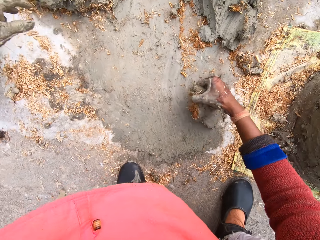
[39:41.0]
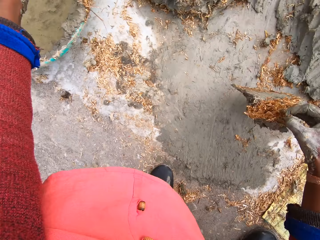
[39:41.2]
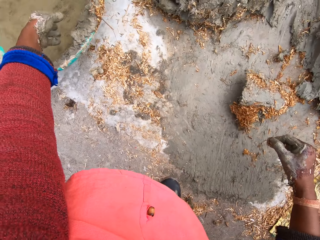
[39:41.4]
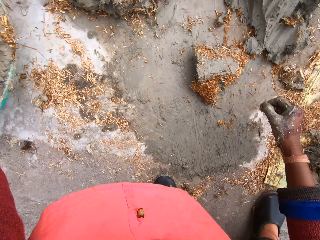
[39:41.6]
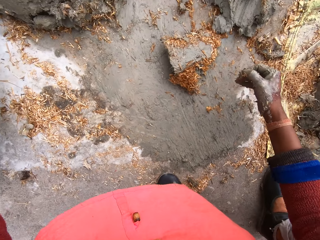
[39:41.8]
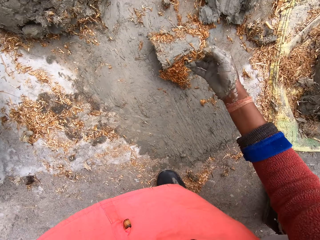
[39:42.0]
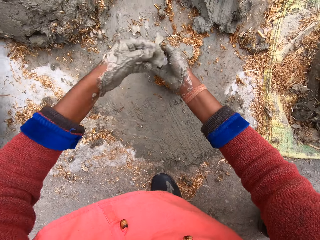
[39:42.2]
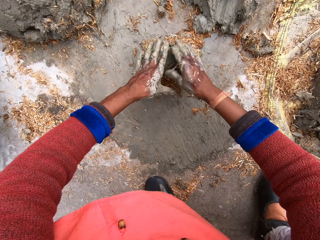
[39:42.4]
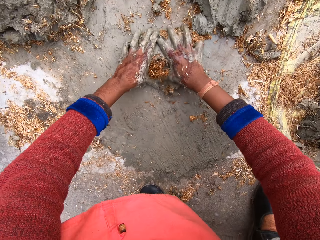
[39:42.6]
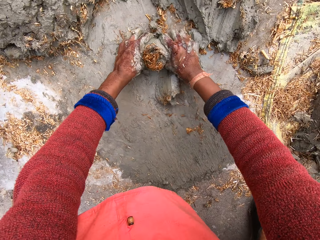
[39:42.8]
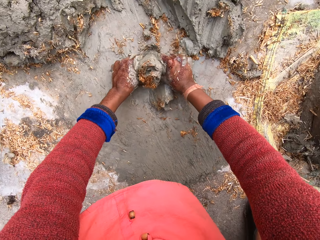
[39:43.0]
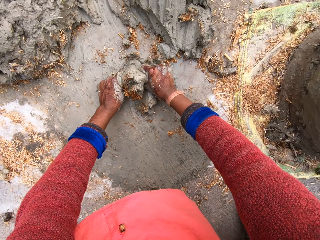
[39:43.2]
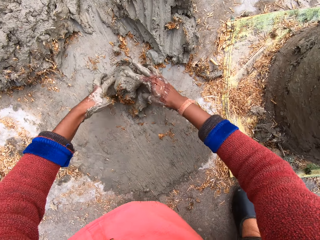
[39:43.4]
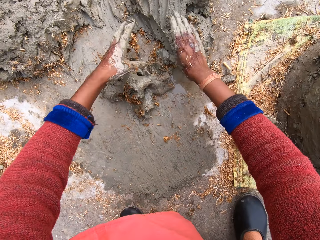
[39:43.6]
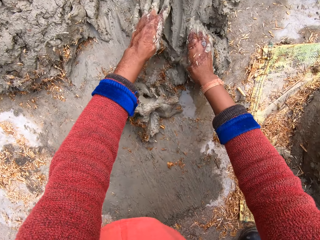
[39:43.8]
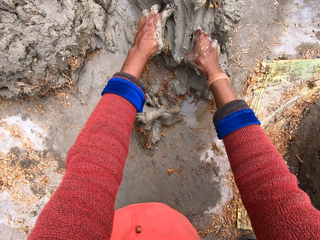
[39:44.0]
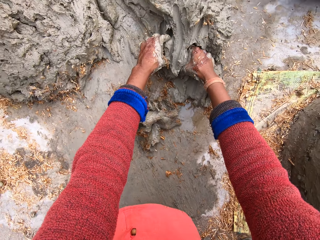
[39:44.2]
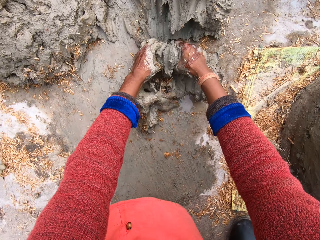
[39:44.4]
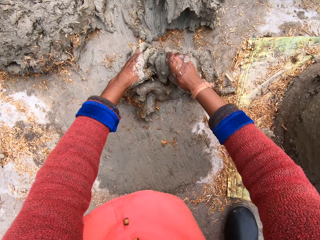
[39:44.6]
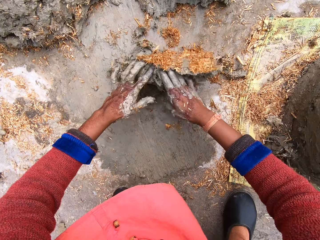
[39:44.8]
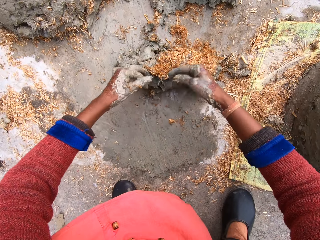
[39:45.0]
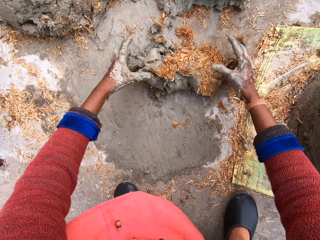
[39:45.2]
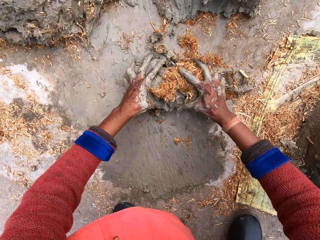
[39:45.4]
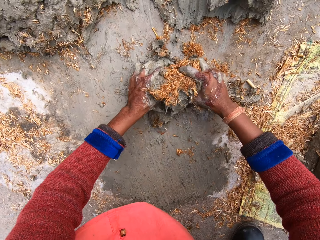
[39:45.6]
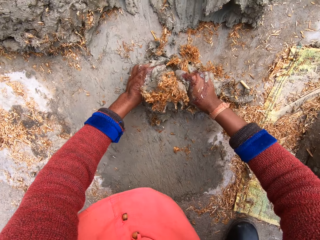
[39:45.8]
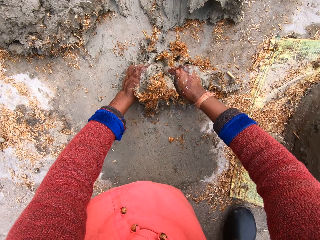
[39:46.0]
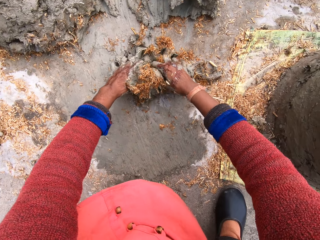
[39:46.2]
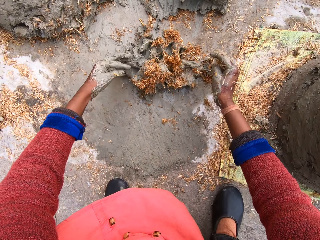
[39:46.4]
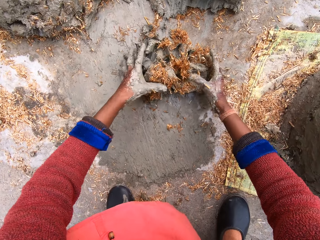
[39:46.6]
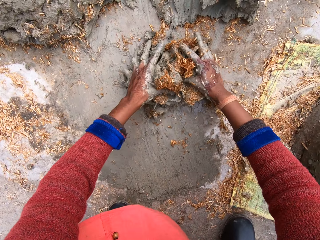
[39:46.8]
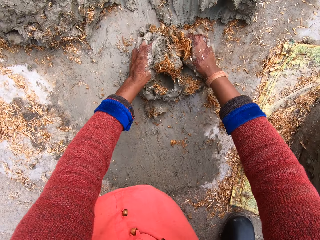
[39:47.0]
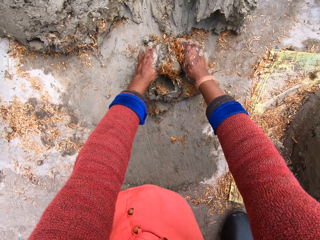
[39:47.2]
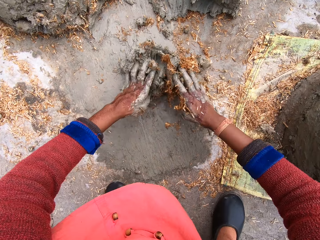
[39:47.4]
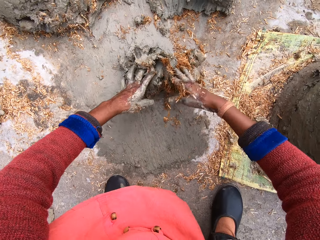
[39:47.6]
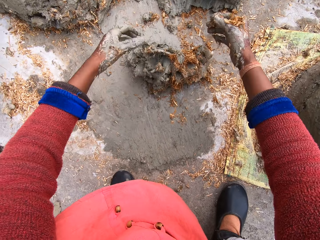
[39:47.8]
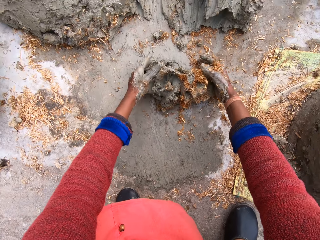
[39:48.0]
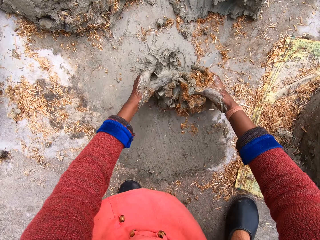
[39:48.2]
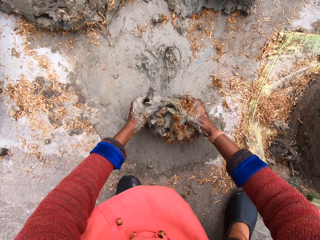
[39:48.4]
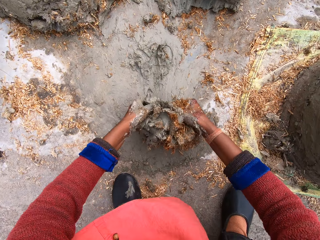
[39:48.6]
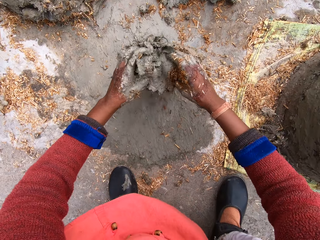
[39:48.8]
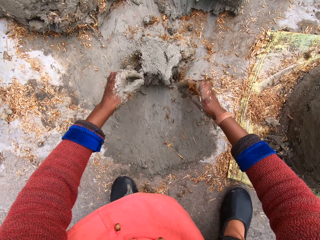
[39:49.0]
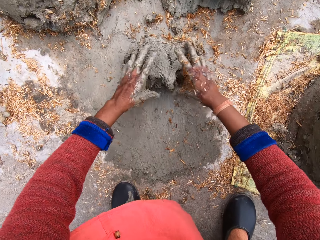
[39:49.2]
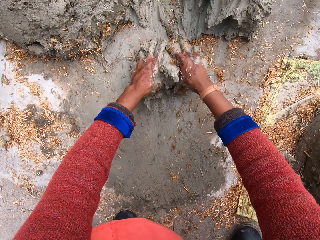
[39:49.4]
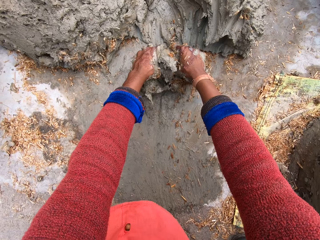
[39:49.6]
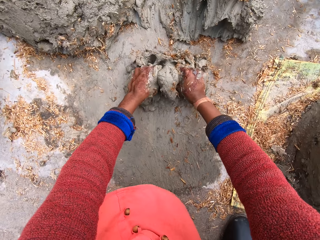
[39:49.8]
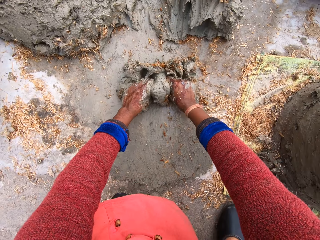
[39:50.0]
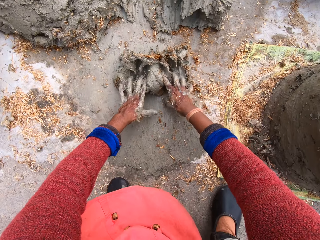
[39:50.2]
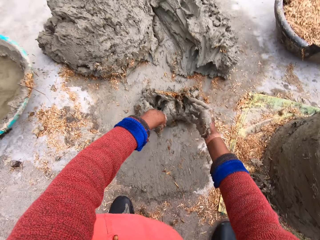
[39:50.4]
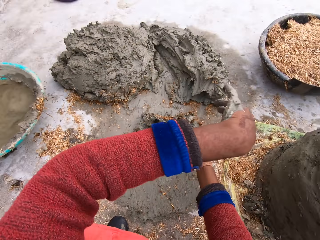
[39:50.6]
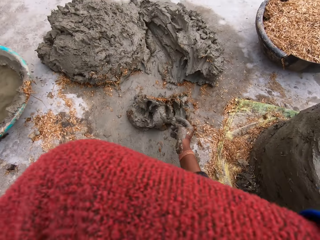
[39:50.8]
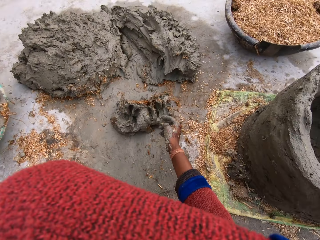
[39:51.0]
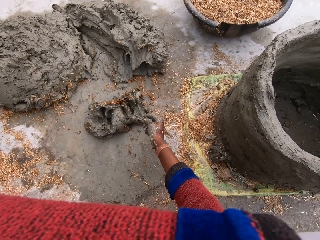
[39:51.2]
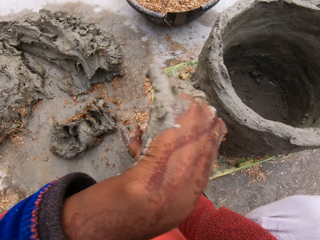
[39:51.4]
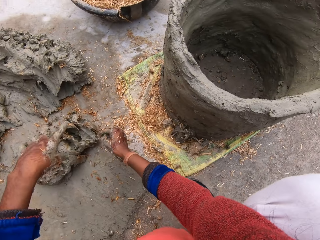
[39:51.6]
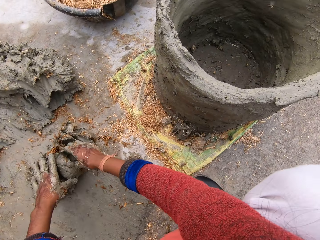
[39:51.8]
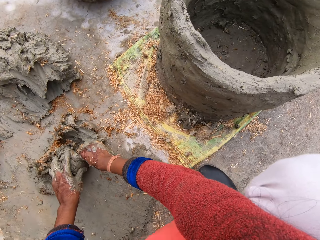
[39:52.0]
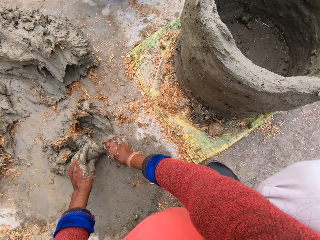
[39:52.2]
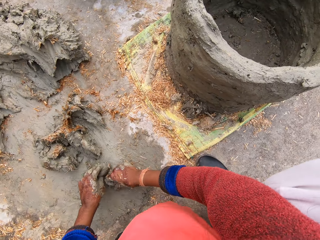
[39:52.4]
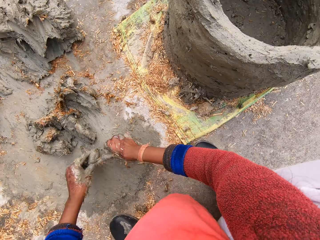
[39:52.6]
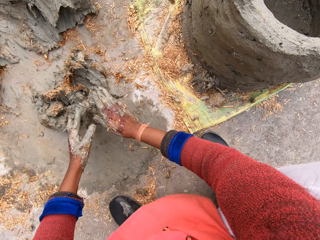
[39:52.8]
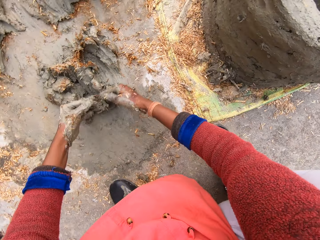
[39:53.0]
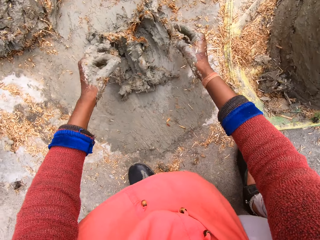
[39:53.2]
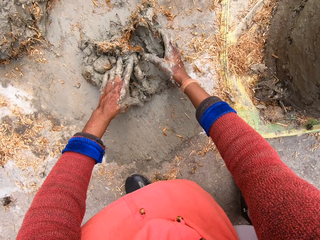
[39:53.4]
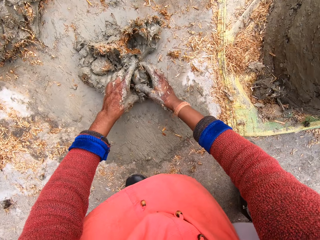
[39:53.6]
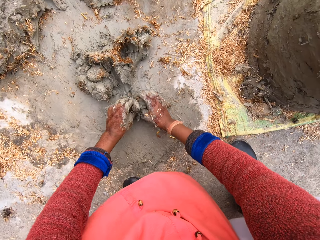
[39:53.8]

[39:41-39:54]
The camera wearer lifts the clay. They pour water to her hand from the cup with the hand. They drop the clay on the ground and sprinkle water on the clay. They mix the mortar together with sawdust with his hands. They squeeze the clay with his hands. They take out more mortar together with sawdust from the heap of the mortar on the ground. They mix the mortar together with sawdust with his hands. They roll the clay on the ground, lift the clay, drop the clay on the ground, and mix the clay. They wipe her face with her left hand. They take out some mortar mix from the mortar mix on the ground. They mix the clay.

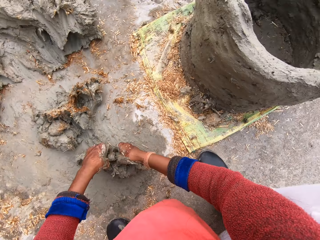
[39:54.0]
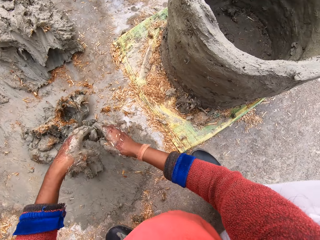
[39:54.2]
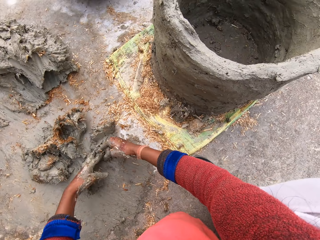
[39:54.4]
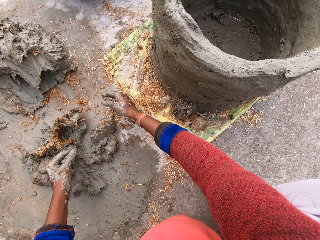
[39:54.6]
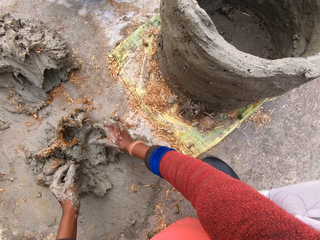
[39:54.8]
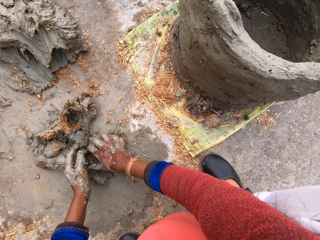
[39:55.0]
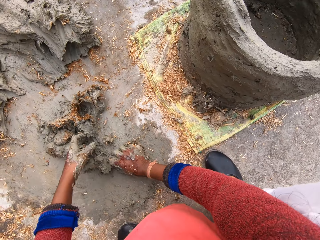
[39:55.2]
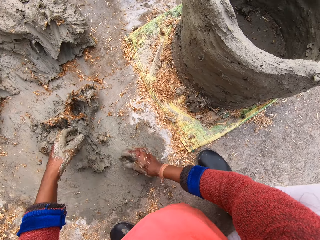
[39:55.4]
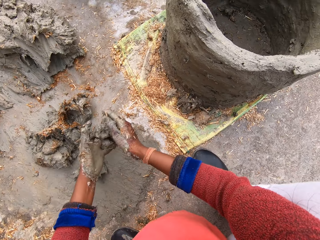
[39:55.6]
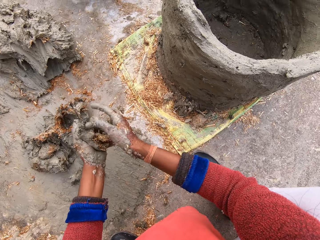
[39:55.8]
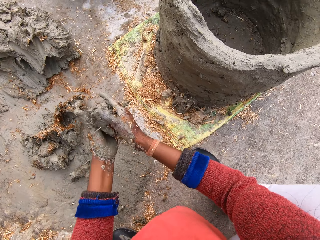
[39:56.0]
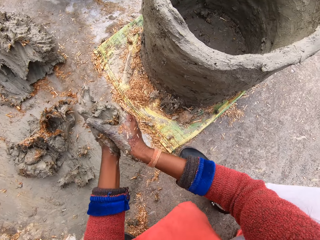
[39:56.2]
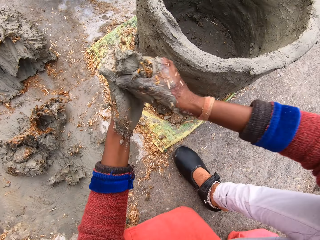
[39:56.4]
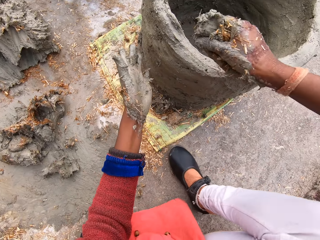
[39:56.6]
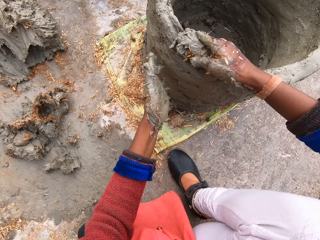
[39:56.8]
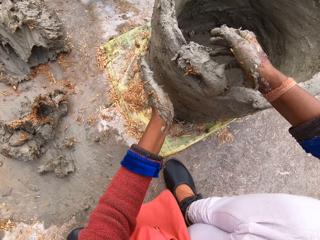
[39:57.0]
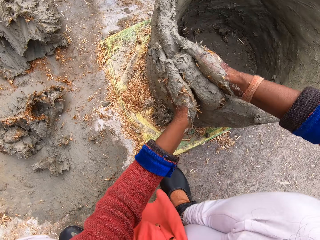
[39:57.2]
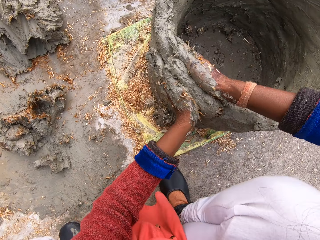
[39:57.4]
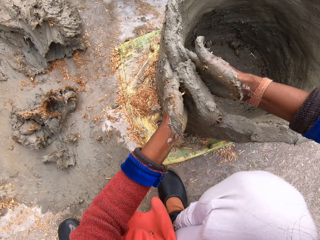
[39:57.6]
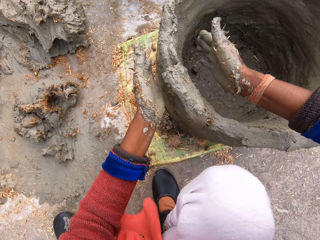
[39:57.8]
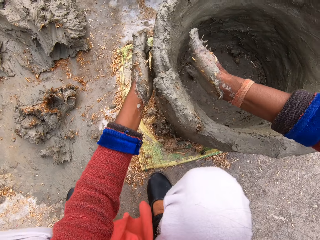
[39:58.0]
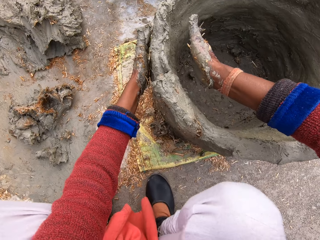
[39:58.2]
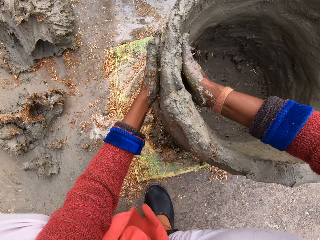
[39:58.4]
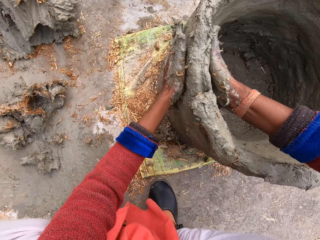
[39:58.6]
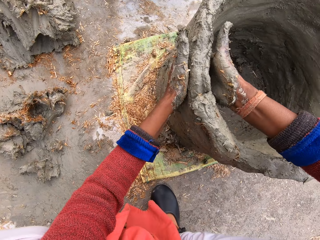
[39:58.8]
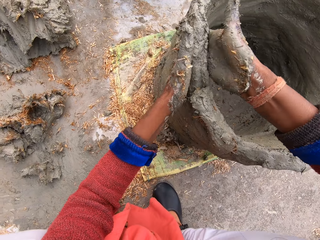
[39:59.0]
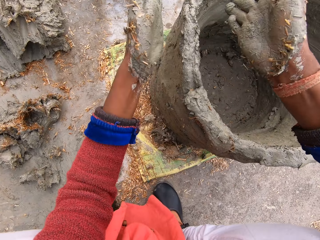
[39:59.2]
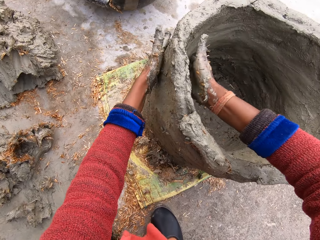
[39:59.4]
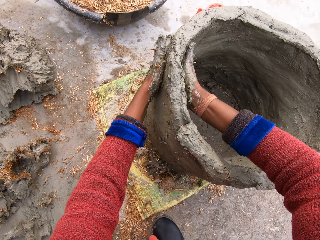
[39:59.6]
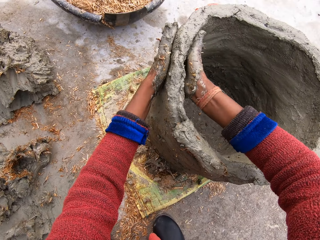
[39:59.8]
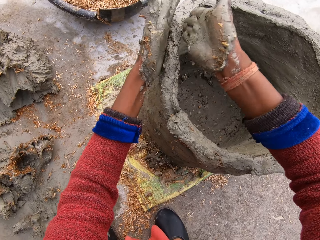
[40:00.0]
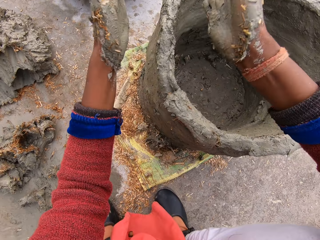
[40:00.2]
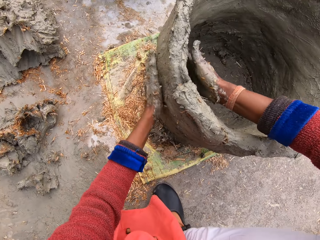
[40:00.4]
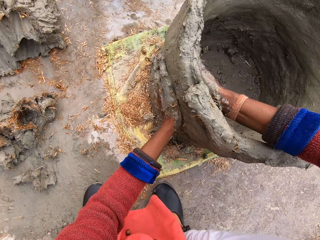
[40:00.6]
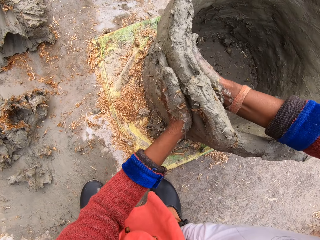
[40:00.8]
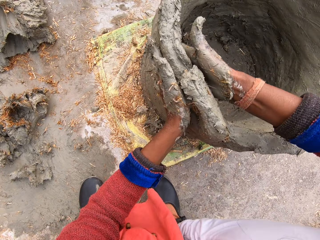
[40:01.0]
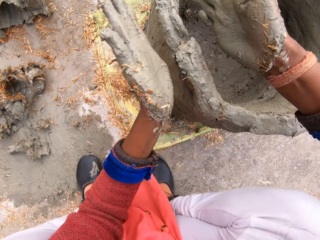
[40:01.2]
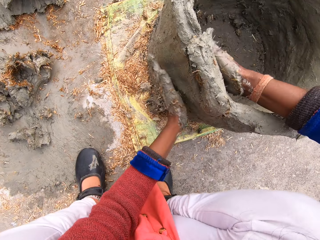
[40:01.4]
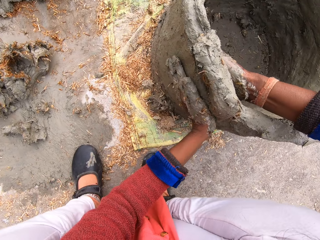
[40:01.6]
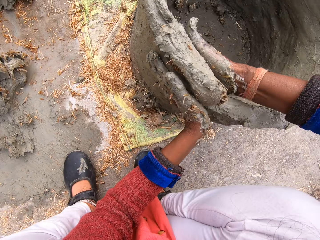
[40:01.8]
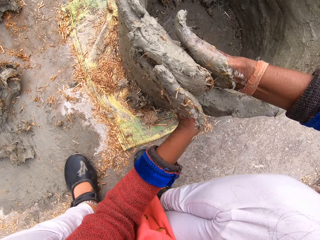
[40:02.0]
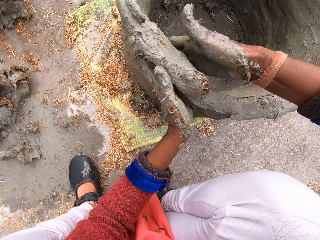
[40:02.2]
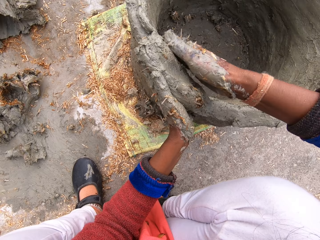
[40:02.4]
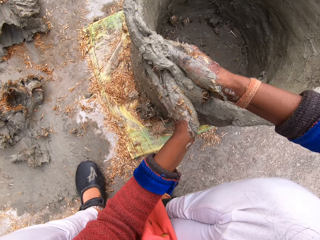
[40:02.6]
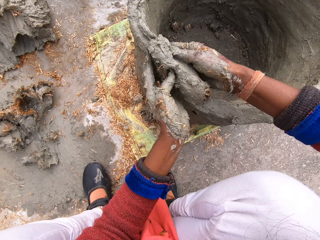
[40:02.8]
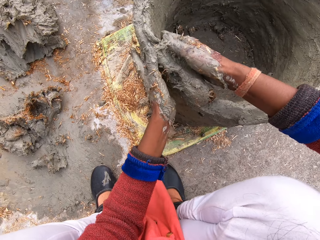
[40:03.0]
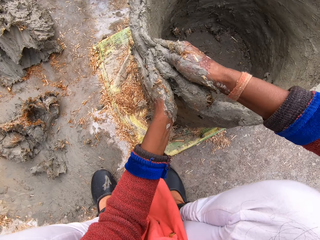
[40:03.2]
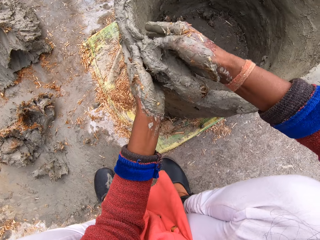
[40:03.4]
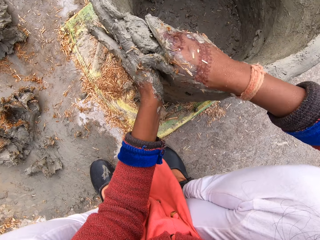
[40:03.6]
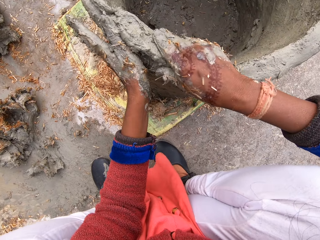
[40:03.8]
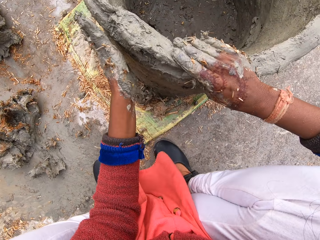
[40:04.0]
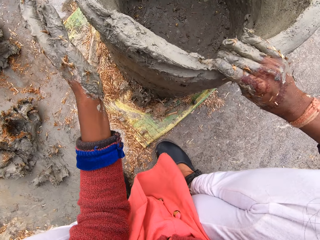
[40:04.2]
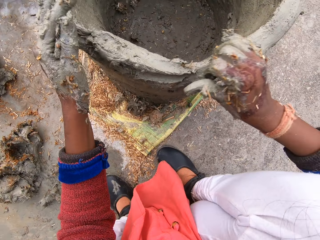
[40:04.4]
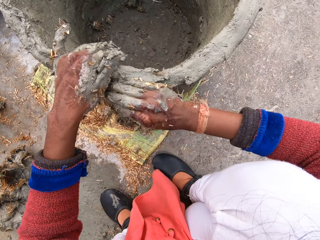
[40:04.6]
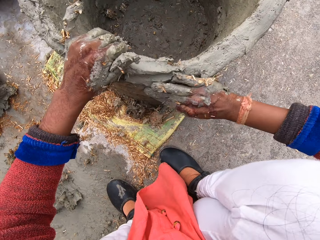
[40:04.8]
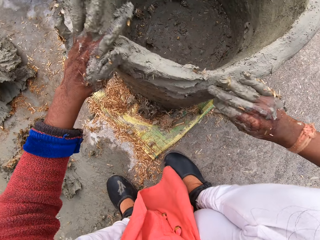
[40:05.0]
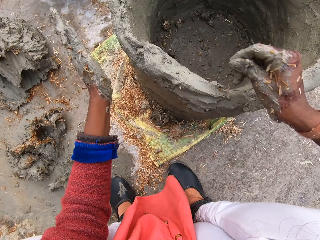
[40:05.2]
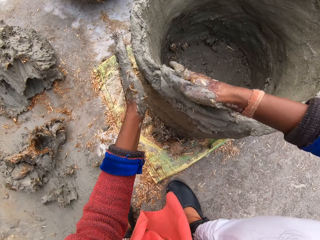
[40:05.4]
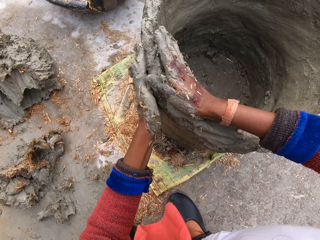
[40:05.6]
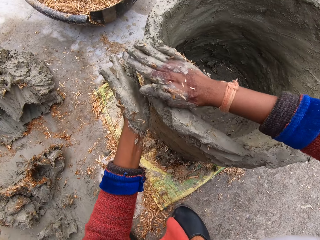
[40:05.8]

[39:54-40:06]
The camera wearer scoops clay from the ground and drops the clay on the ground. They scoop the clay from the ground. They carry the mortar mix from the ground. They hold the clay with both hands, stick the clay on the clay structure, and model the clay structure.
